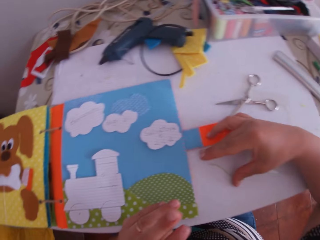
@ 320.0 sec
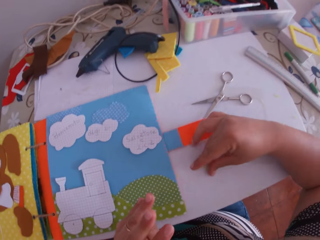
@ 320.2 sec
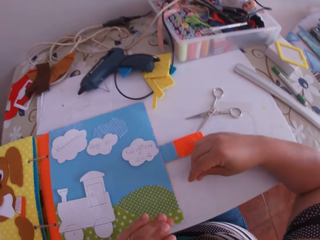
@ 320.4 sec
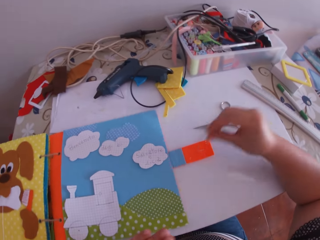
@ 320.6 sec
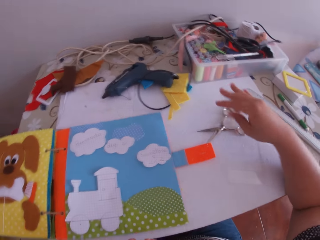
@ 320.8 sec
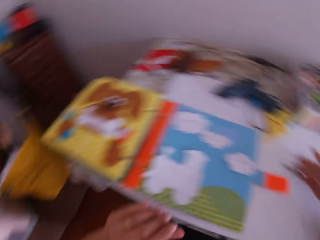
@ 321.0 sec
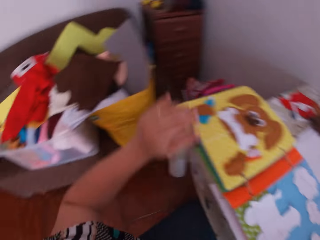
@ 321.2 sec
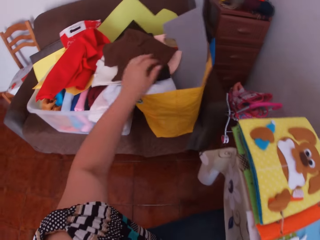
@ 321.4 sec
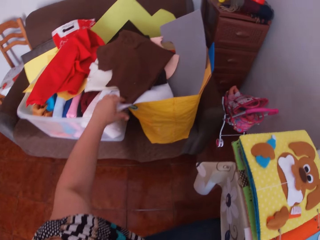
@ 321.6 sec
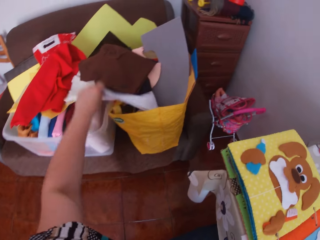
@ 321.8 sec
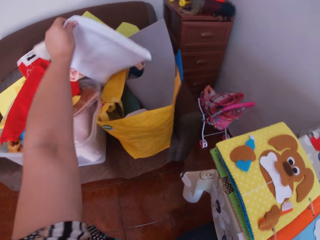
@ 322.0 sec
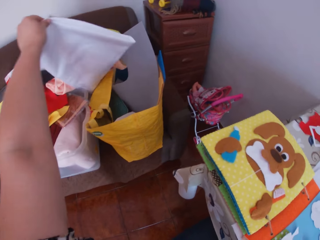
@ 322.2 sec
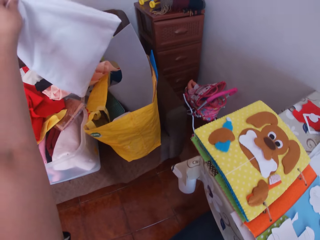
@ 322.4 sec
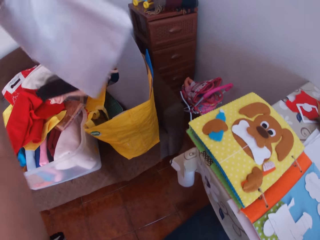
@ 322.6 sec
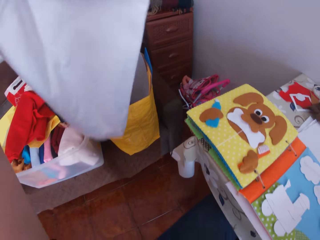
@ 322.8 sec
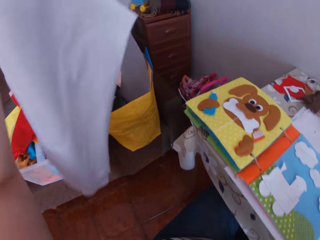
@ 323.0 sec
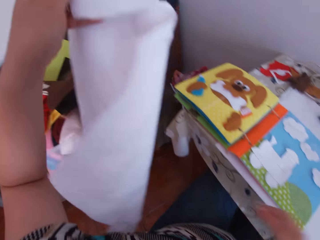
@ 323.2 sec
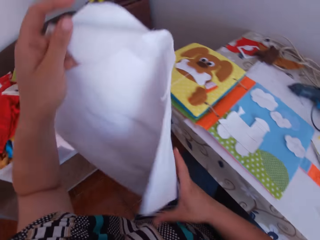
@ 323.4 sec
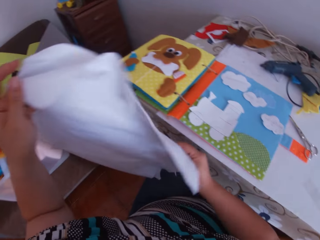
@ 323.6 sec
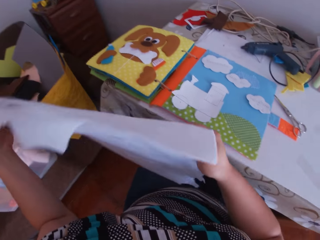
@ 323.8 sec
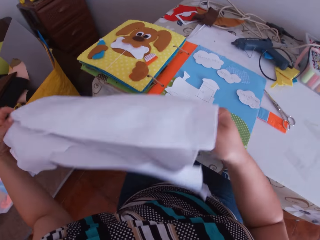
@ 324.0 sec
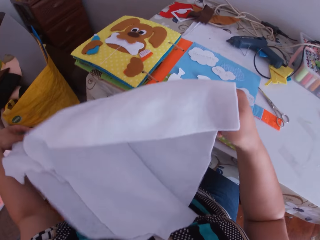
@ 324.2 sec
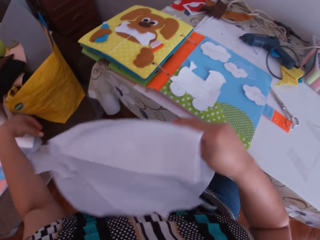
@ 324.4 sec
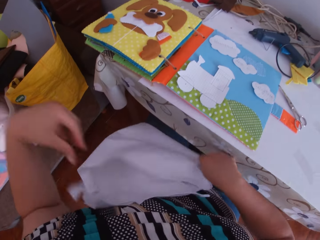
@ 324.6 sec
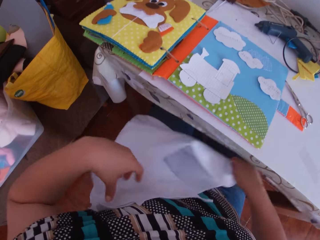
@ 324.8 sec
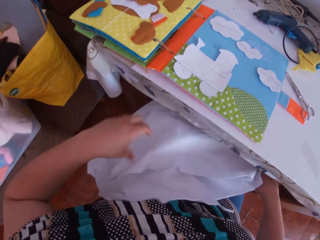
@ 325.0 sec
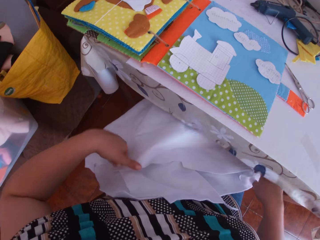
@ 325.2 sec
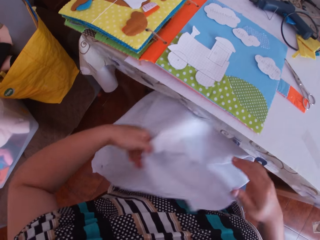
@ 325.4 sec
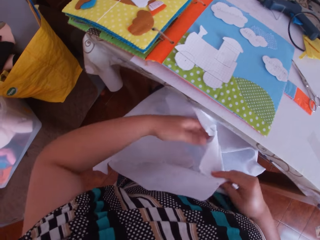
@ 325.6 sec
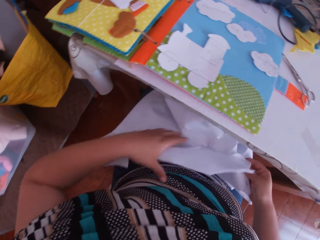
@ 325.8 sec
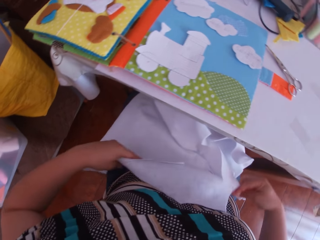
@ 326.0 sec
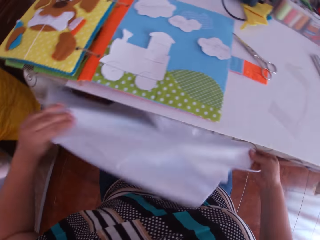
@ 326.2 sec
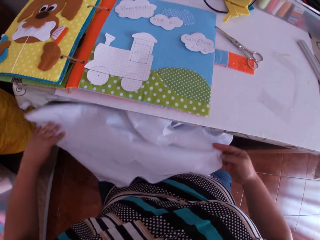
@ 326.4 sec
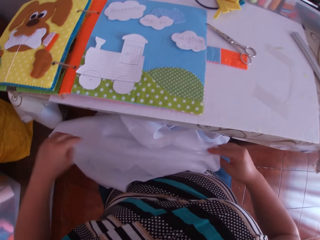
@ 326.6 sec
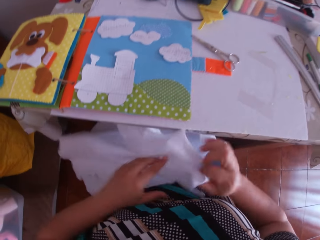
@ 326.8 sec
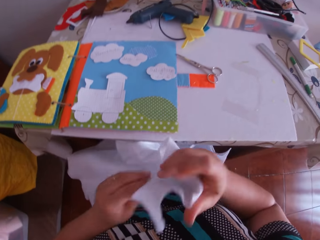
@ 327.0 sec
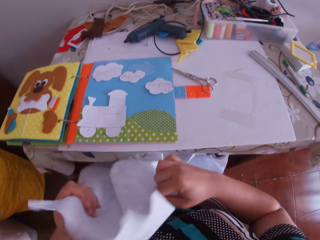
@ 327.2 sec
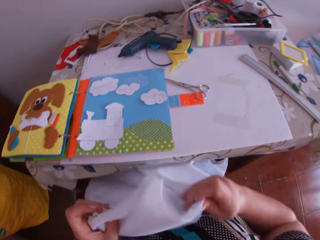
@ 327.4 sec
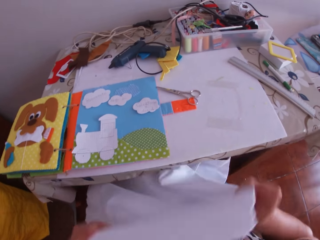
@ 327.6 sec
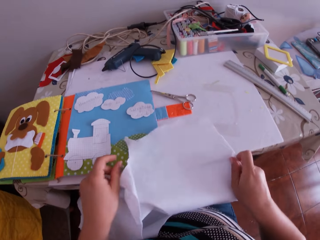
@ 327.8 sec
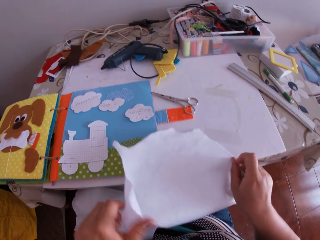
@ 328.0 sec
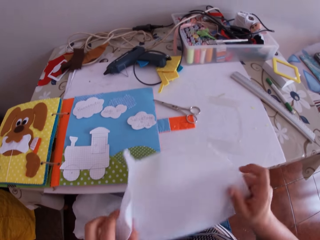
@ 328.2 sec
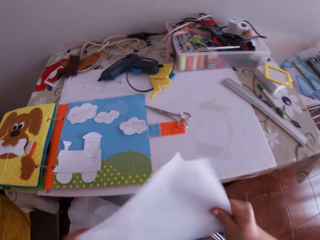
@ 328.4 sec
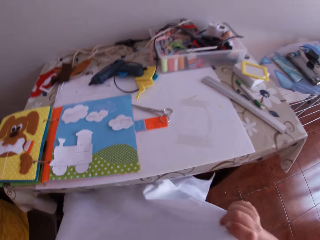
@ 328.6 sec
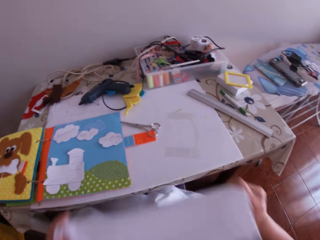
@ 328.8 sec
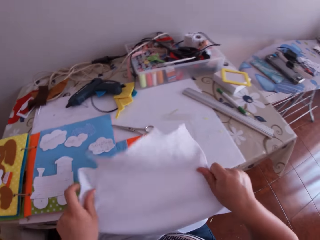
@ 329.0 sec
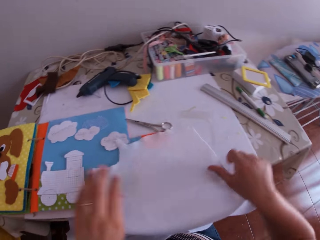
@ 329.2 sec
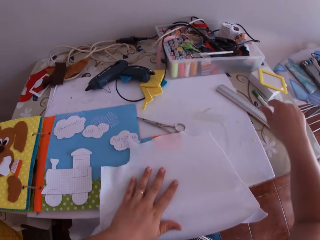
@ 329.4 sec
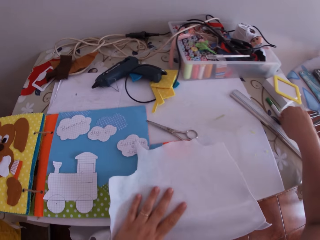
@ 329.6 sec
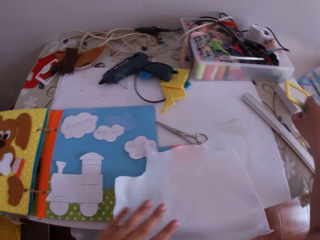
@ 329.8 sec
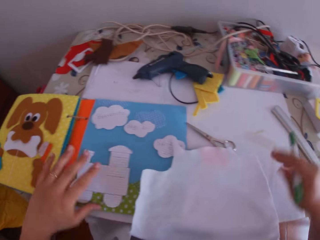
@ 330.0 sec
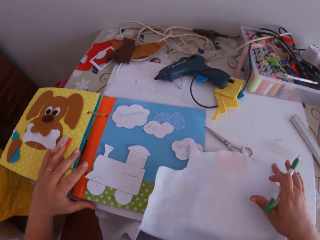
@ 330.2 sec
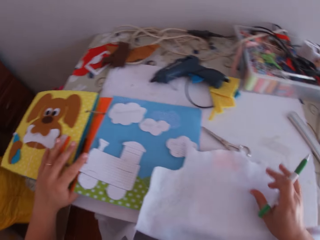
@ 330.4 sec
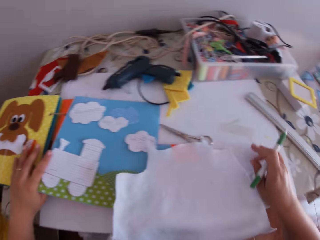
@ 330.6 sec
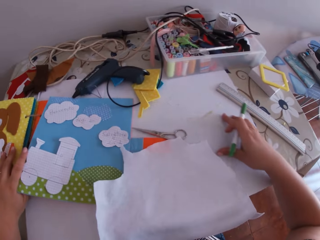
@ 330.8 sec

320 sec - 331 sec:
The camera wearer swings her hand. She picks up a thread. She drops the thread. She swings her hand. She picks up a felt material from a bucket of materials with her left hand. She holds the material with both hands. She places the material on her lap with both hands. She touches the felt material. She swings her hand. She places the material on the table with both hands. She swings the felt material. She drops the felt material. She swings her hand. She picks up a pen on the table with her right hand. She adjusts things on the table with both hands. She holds a craft book.

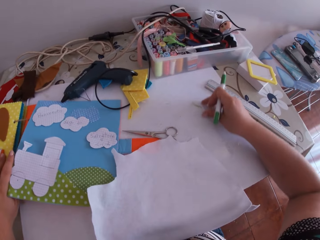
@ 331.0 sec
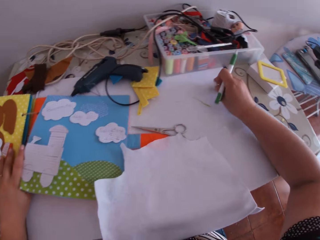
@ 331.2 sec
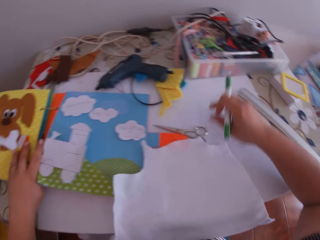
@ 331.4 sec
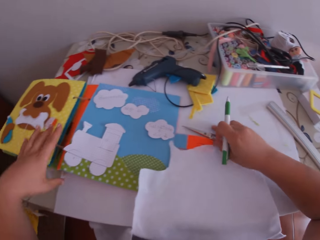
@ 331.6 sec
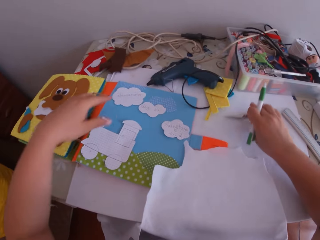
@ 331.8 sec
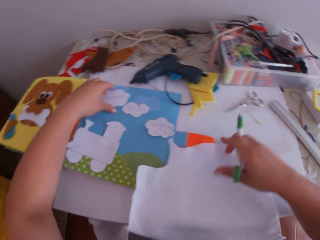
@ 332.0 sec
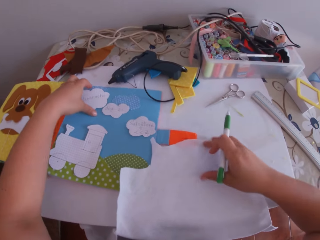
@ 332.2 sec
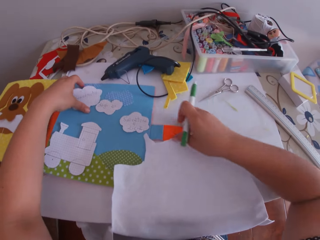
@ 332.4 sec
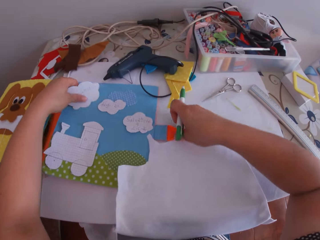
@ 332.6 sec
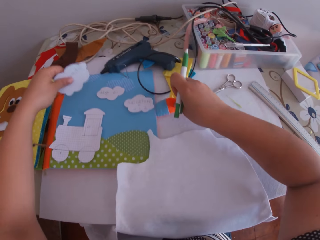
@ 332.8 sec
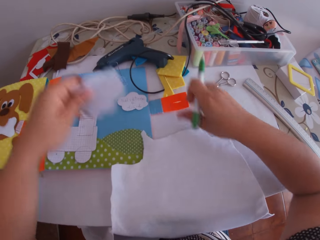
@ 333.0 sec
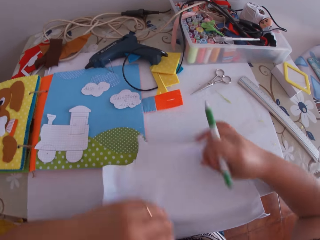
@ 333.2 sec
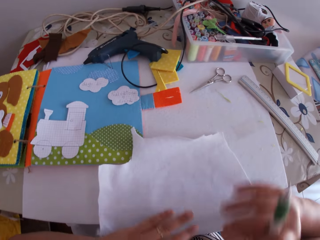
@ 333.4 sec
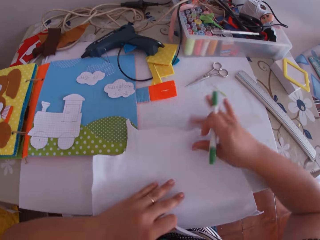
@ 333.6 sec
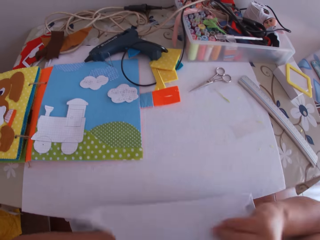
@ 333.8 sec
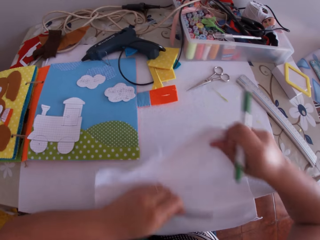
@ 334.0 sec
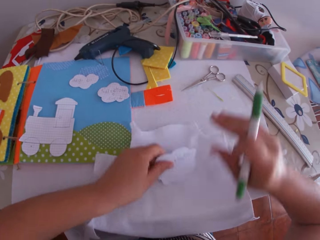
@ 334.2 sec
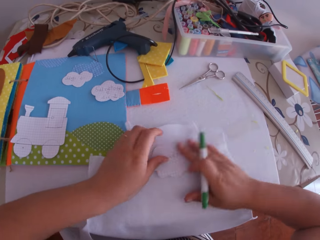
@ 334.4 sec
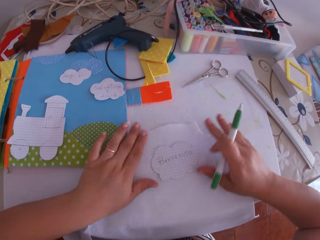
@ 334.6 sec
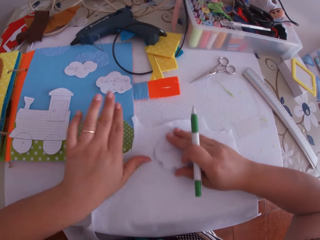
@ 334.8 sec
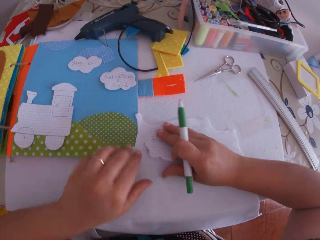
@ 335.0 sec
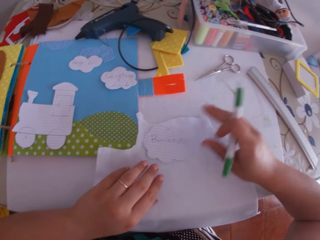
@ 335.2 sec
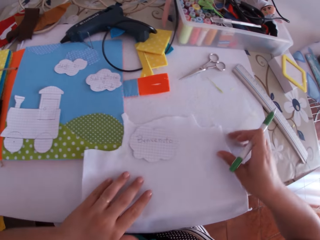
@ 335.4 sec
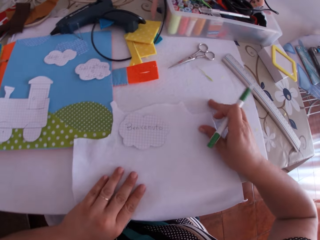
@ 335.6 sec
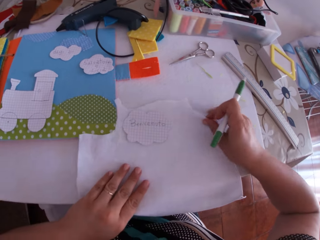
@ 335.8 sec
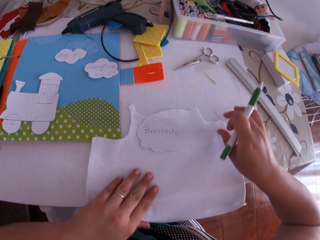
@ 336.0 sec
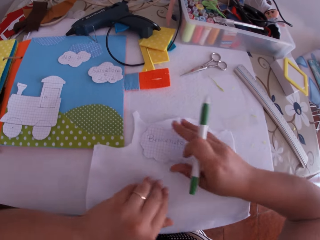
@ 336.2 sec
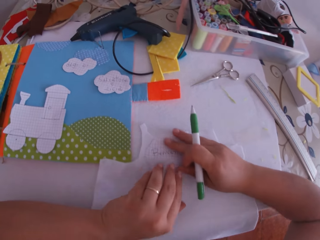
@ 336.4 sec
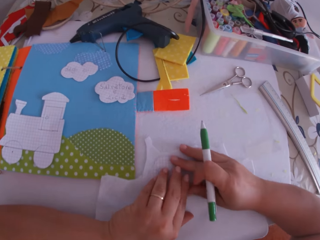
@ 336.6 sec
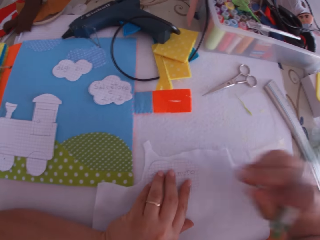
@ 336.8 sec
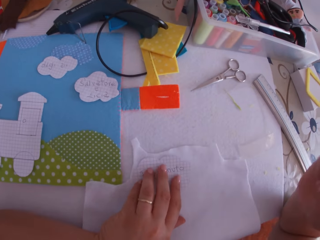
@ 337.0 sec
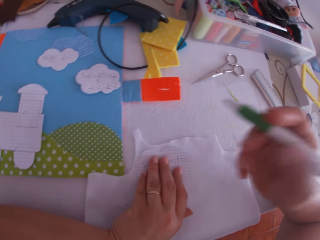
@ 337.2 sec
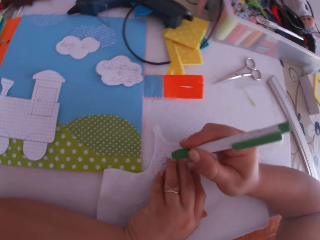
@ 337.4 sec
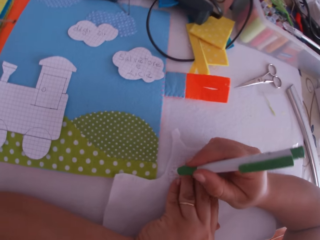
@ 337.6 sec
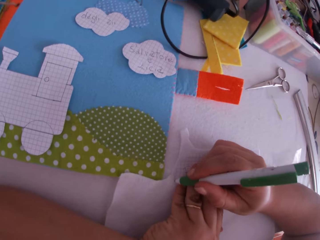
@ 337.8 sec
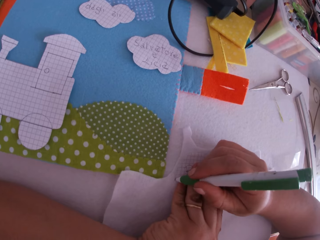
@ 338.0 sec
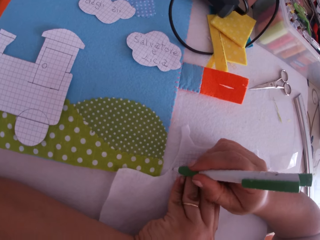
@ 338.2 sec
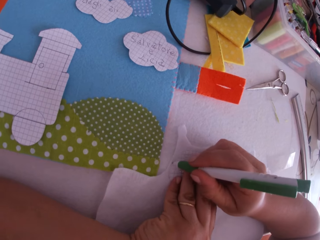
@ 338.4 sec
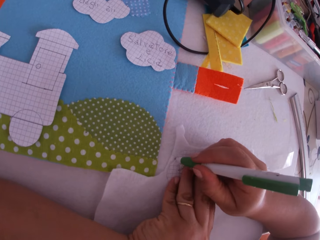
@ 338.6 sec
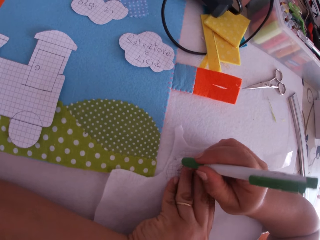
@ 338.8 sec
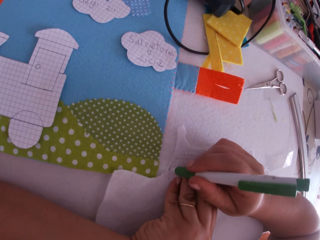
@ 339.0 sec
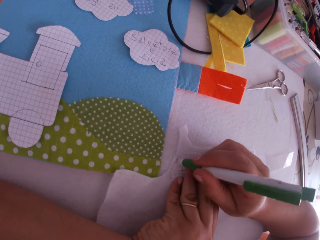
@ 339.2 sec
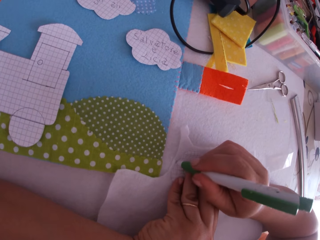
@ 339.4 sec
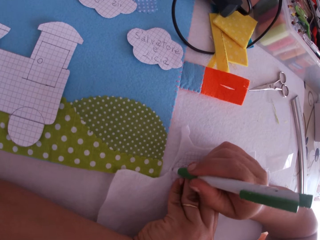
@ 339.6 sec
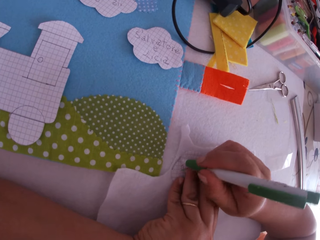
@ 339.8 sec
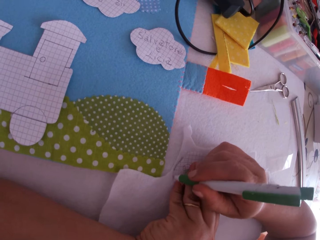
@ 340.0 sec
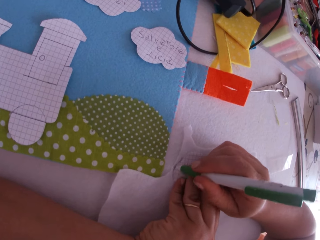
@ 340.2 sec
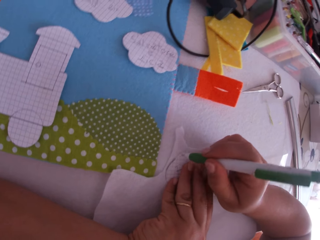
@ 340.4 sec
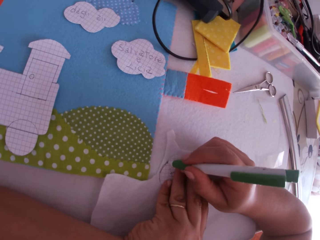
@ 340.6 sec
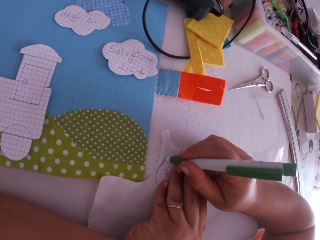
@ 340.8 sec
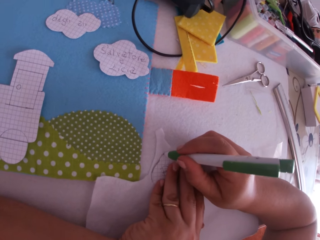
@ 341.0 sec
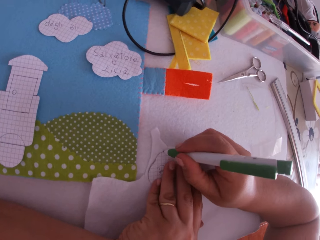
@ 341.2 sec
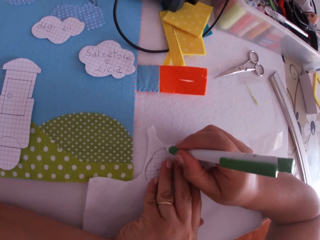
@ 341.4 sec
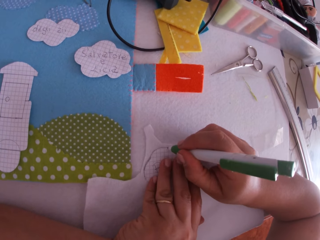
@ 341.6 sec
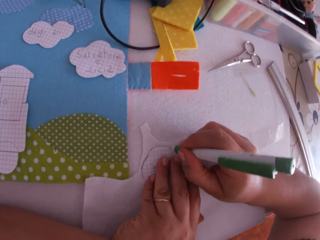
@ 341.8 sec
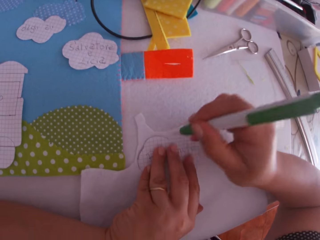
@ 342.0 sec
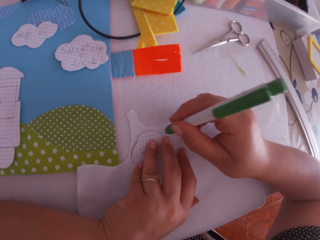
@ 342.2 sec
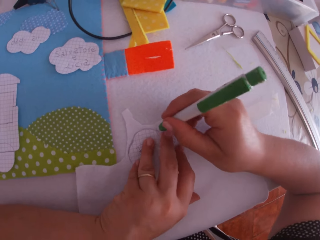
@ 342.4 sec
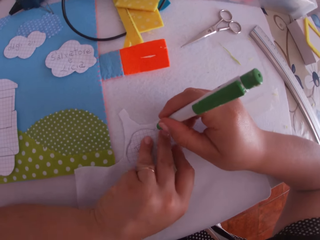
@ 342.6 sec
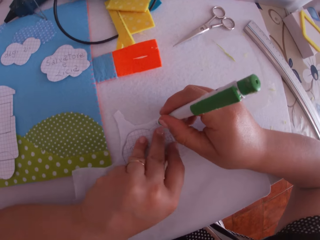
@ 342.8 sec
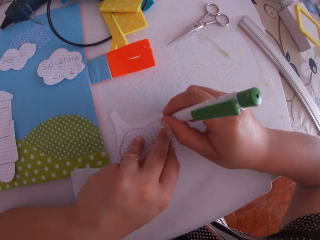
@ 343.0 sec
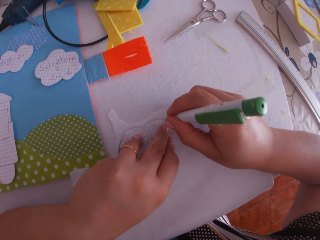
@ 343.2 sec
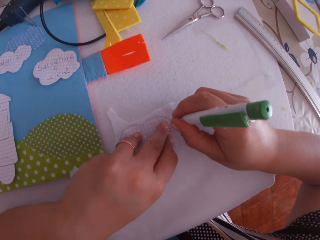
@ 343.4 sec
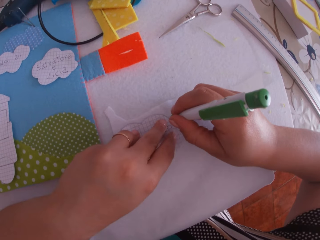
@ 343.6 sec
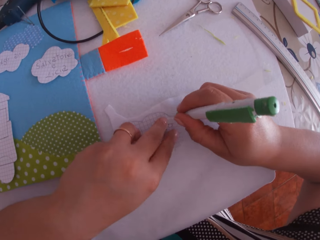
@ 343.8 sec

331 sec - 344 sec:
The camera wearer swings her hand. She moves a polythene paper. She moves a pair of scissors. She picks up the white cardboard or piece of paper on the art binder with her left hand. She swings her hand. She moves the craft book. She swings her hand. She moves the felt material. She places the white cardboard on the material with her left hand. She touches the felt material. She adjusts the material and the white cardboard with both hands. She holds the piece of paper. She swings her hand. She holds the piece of paper. She traces the white cardboard on the material with the pen in her right hand.
